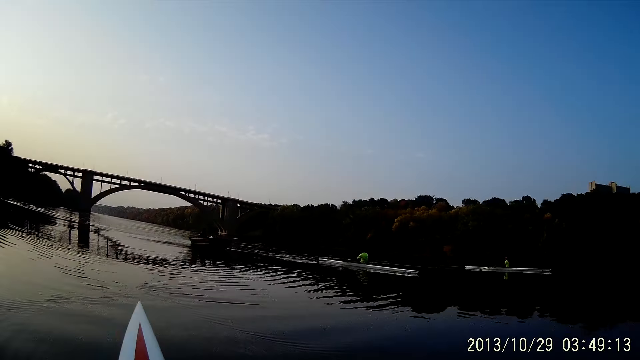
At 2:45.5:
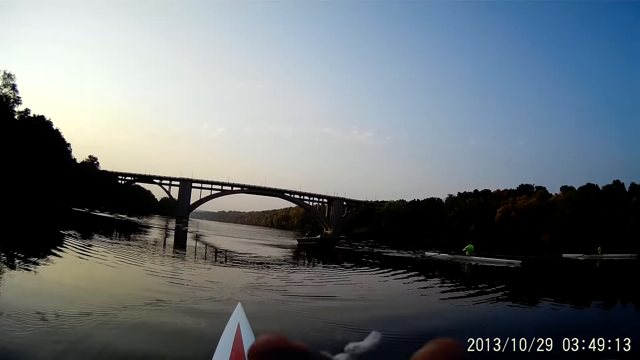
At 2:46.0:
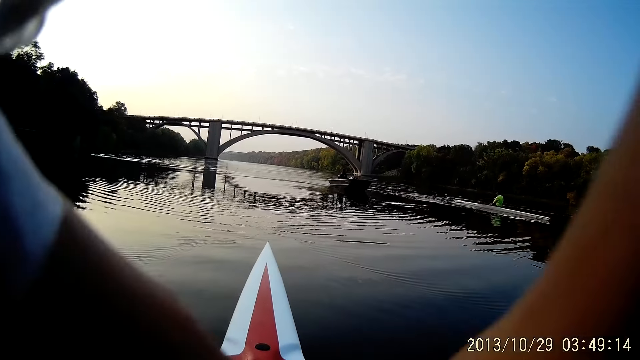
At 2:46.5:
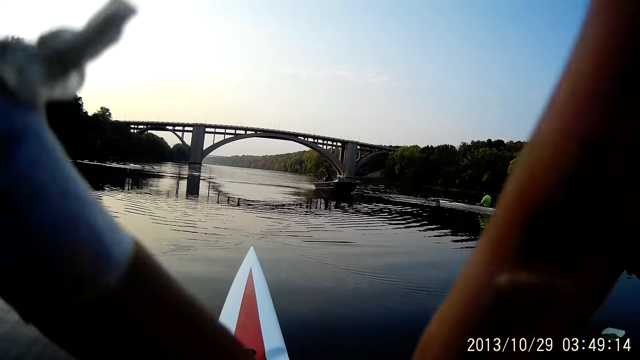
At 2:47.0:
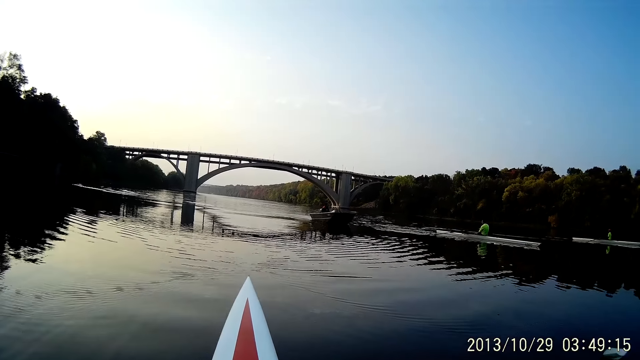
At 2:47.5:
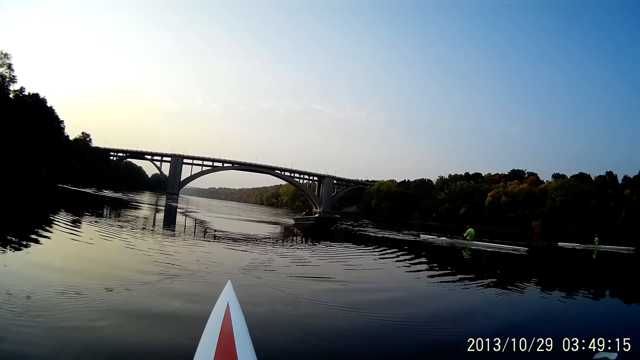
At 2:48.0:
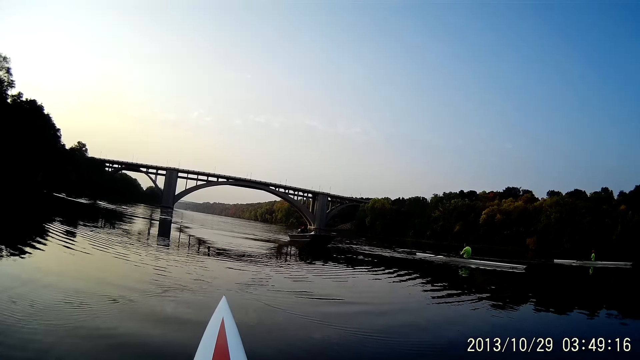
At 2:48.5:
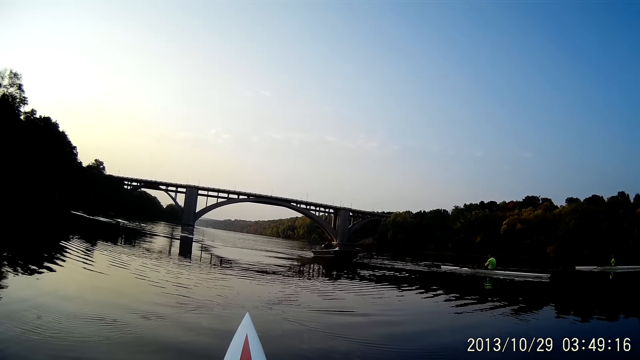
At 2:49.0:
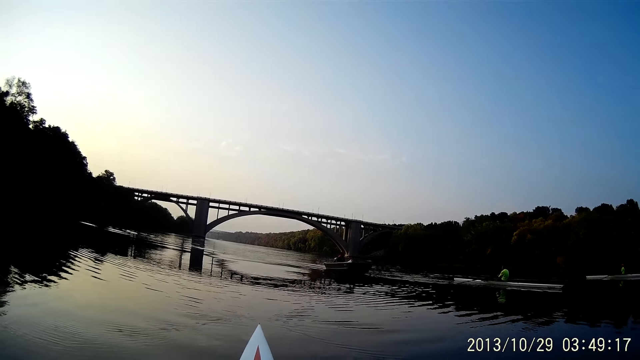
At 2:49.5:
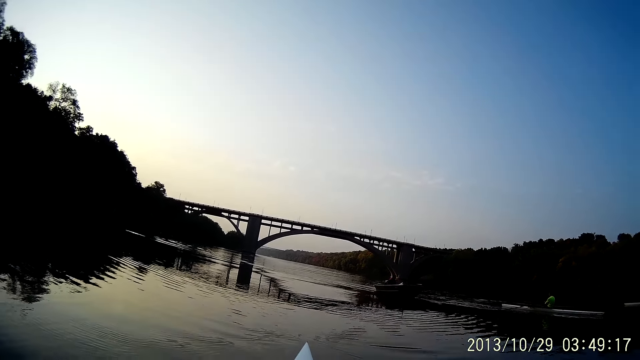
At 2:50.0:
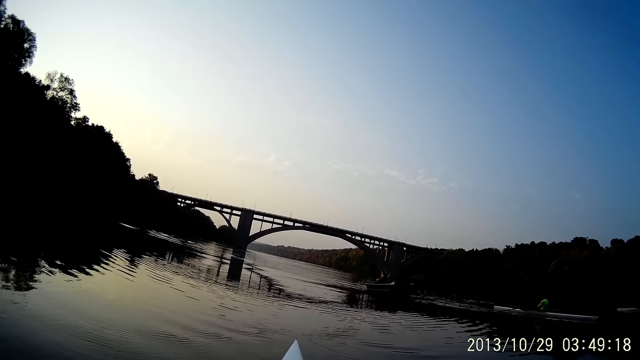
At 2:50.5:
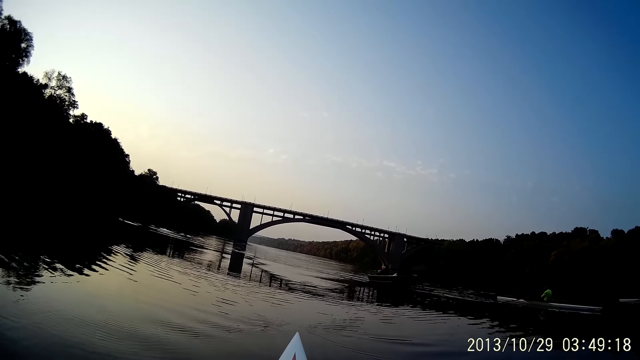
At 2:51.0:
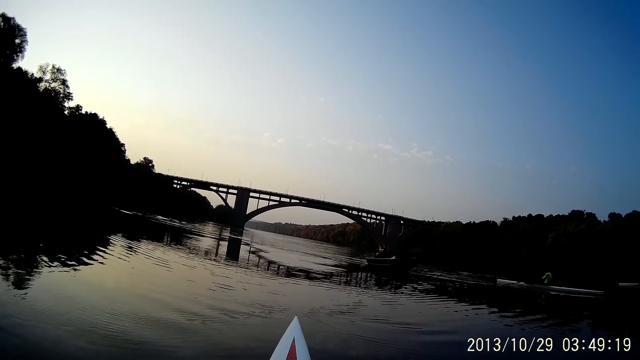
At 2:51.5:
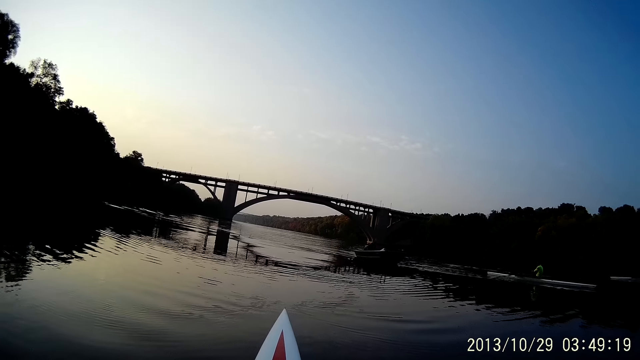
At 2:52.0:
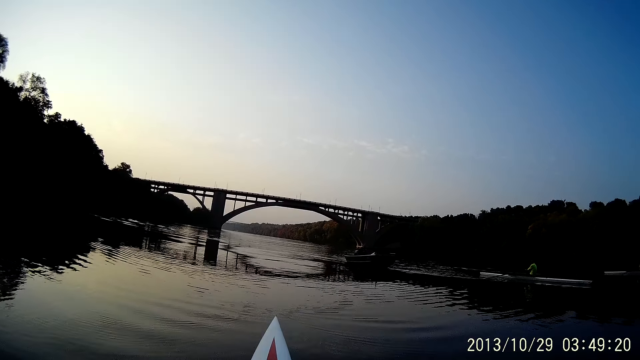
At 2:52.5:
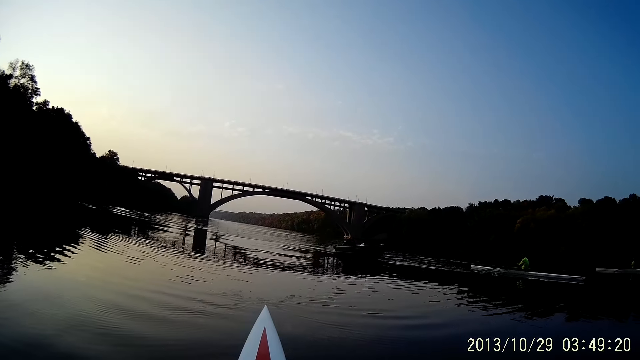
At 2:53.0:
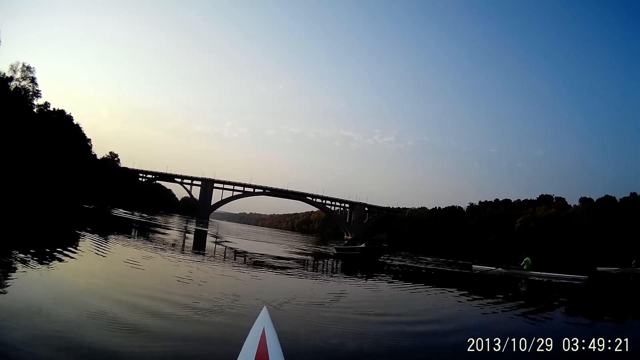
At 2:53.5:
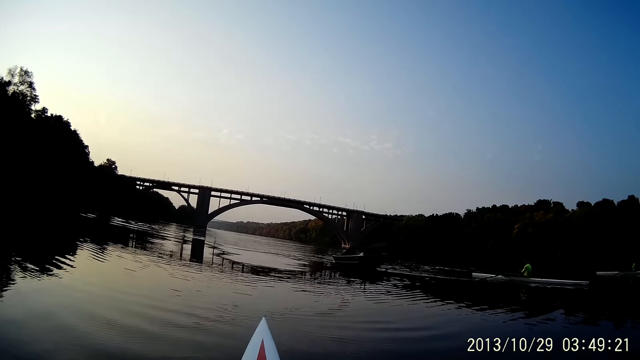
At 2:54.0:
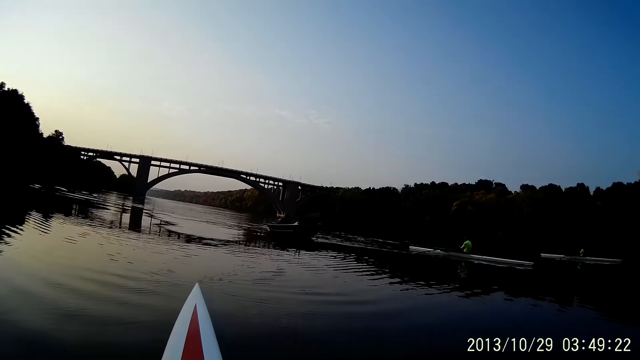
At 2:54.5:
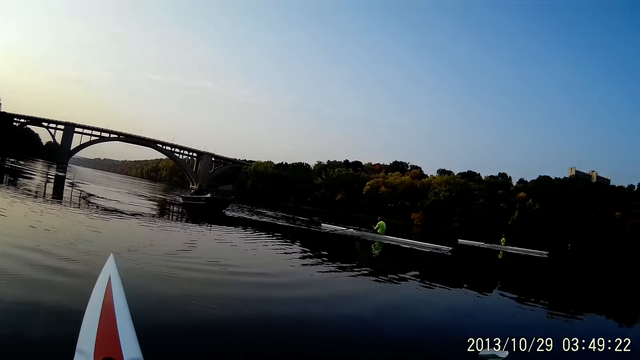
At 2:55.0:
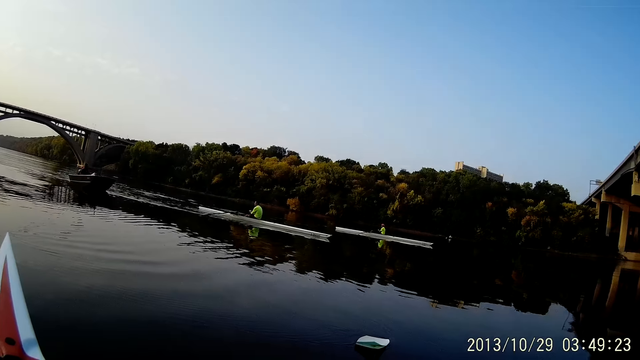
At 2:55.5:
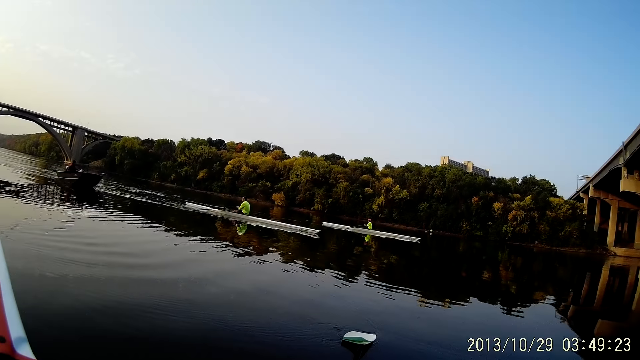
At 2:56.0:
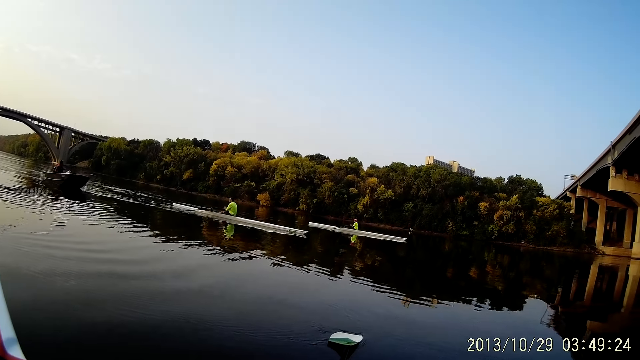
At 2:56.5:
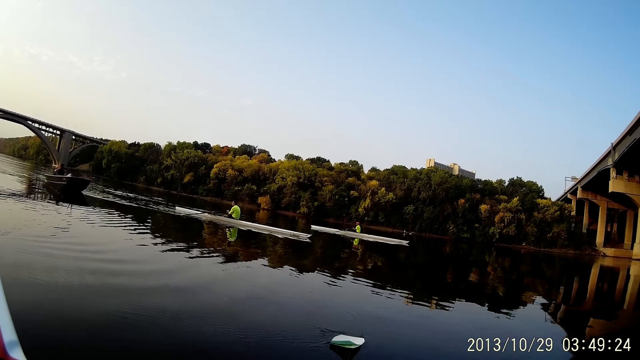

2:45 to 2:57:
The camera wearer touches the face. He lifts both his hands, drops his hands, looks around, and rides on water with a boat.

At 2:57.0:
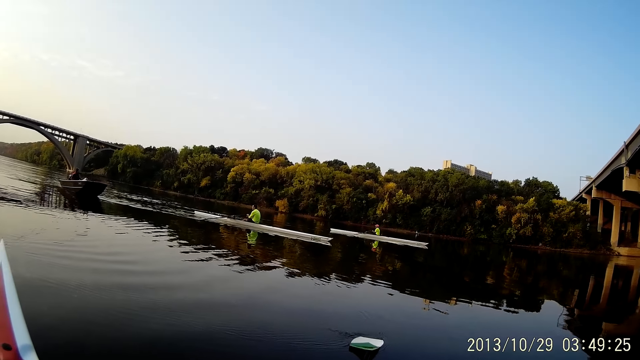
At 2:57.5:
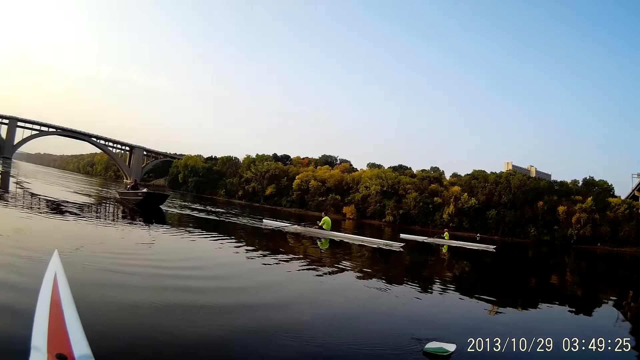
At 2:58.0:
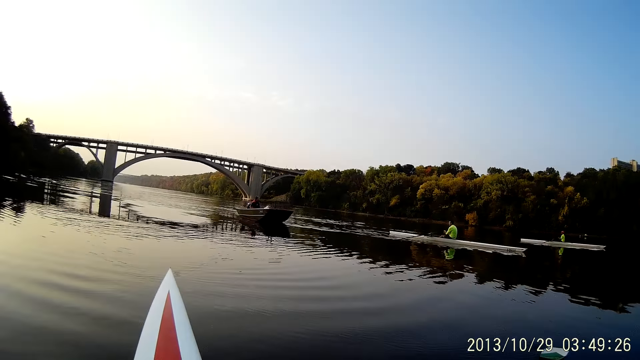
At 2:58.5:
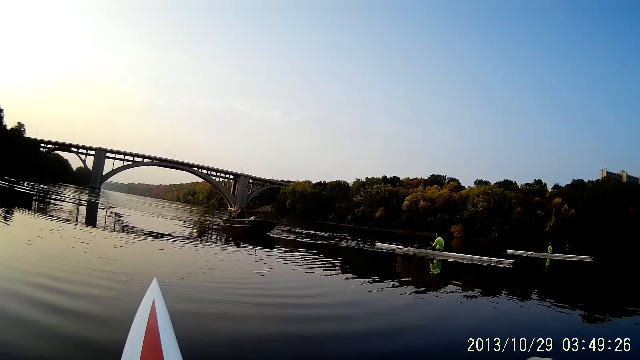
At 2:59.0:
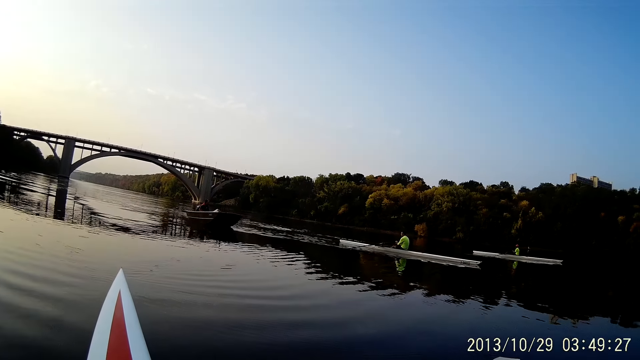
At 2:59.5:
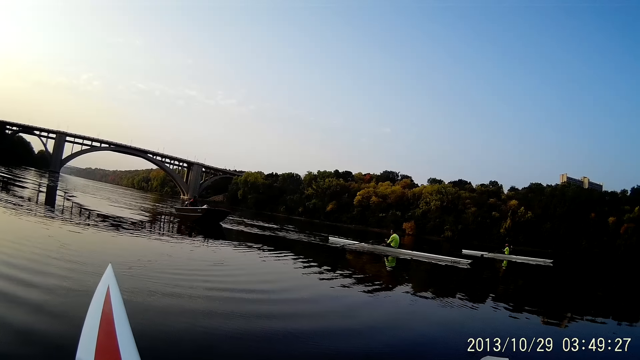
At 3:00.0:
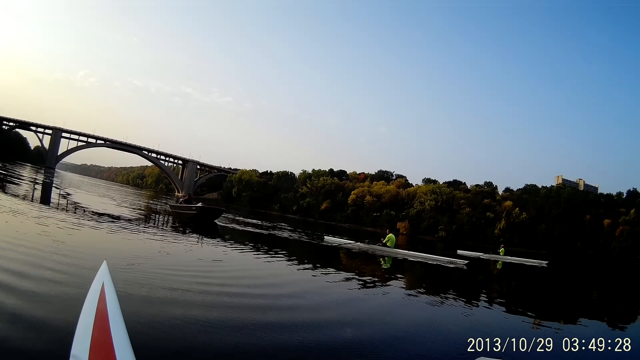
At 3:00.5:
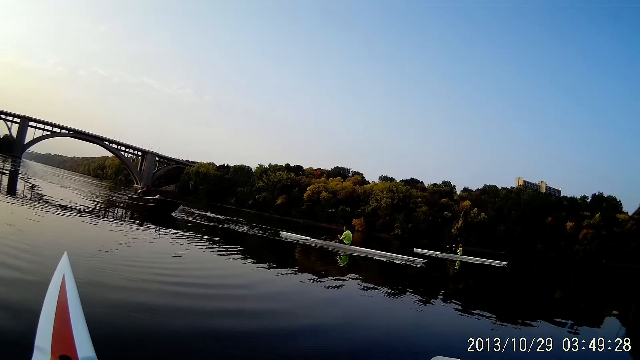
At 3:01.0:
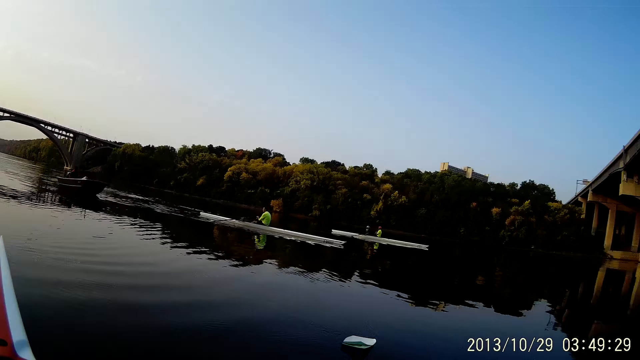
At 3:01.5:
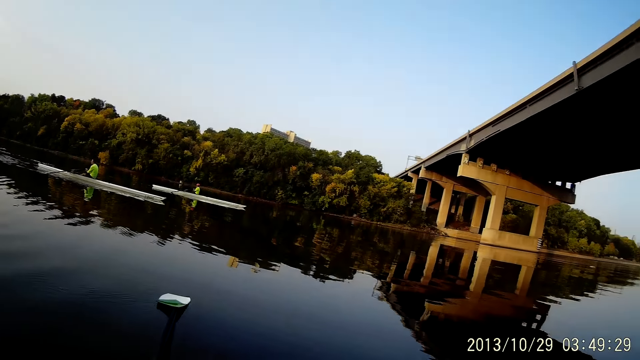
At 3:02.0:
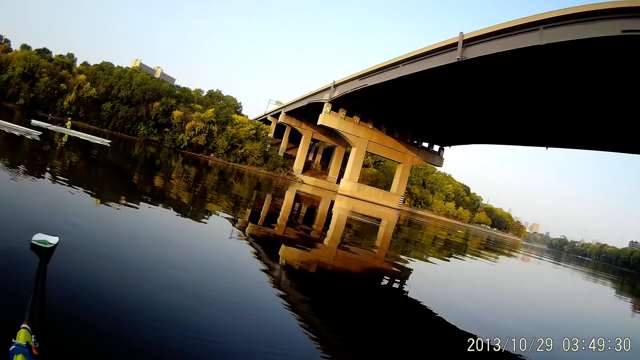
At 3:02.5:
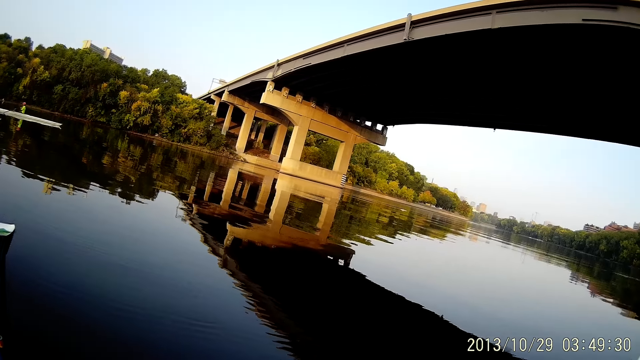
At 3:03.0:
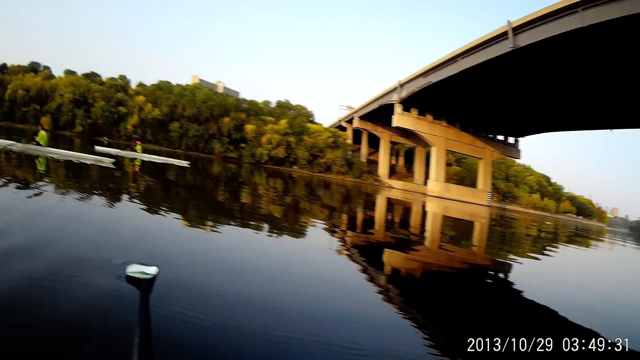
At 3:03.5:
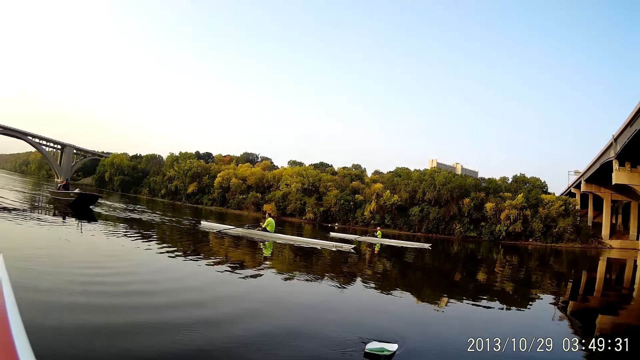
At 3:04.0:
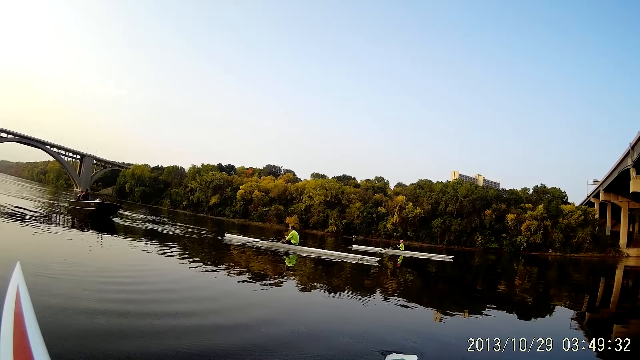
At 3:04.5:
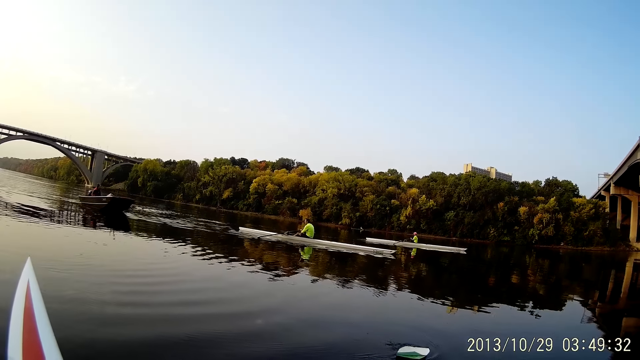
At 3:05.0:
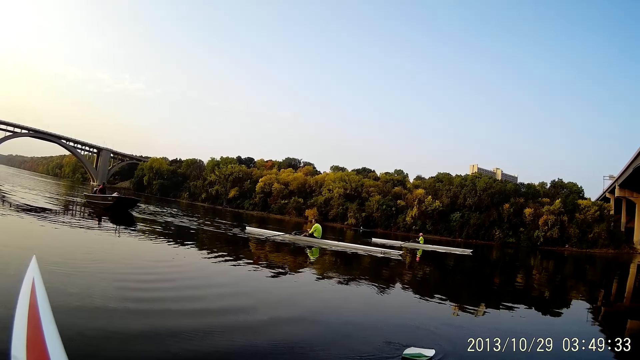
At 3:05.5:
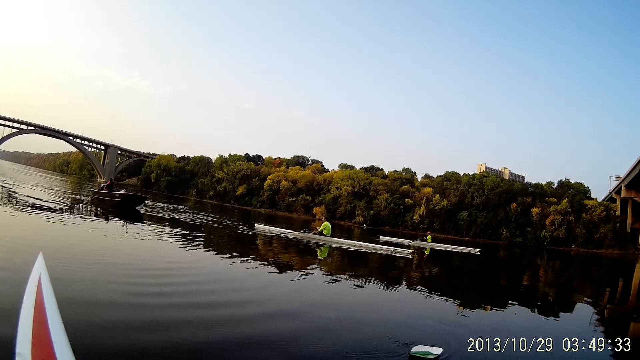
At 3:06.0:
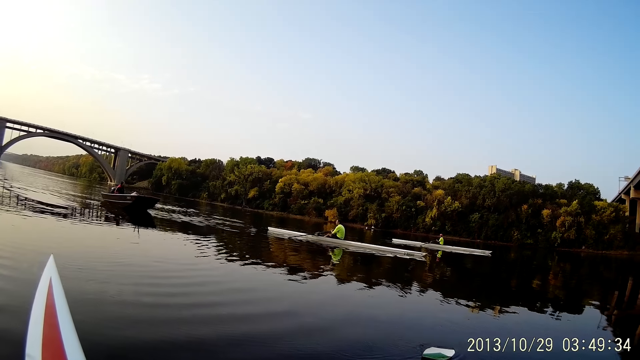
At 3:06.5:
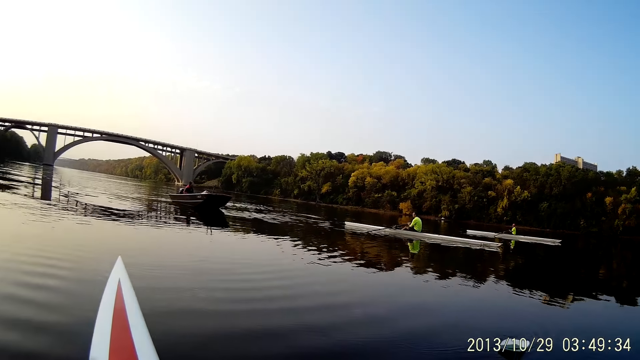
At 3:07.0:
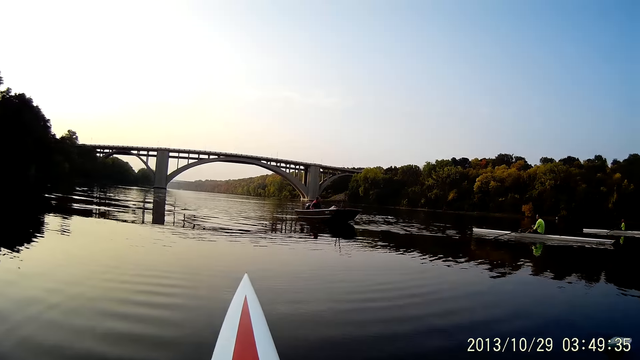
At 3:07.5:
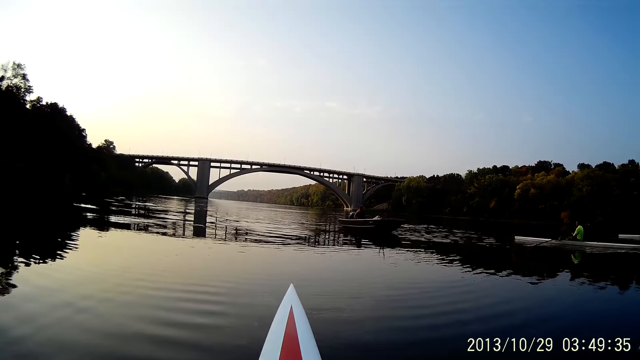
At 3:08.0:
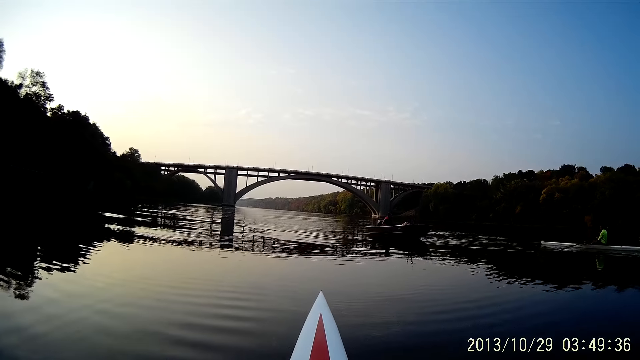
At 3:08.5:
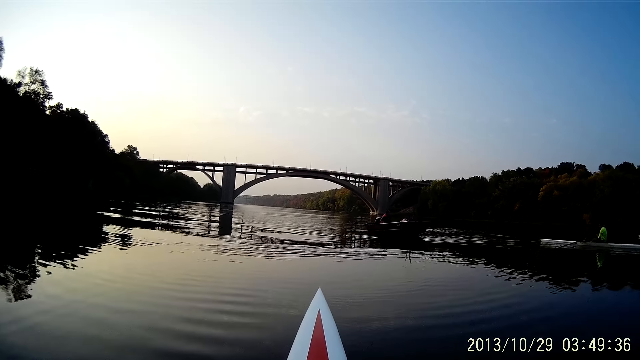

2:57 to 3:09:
The camera wearer looks around. They ride on water with a boat.
